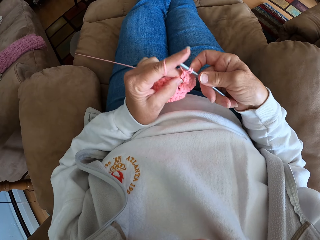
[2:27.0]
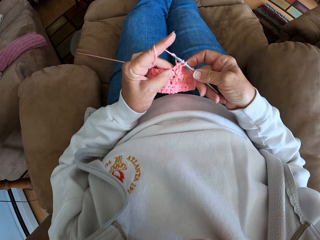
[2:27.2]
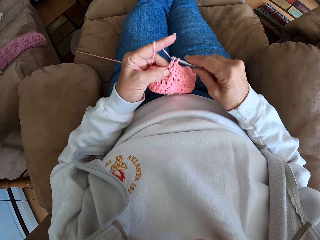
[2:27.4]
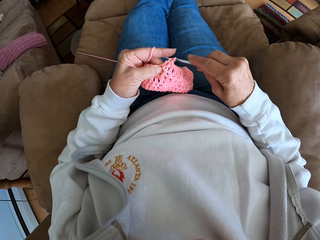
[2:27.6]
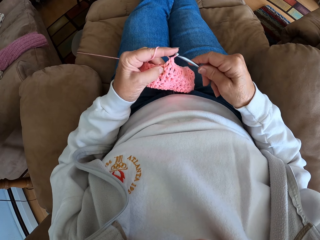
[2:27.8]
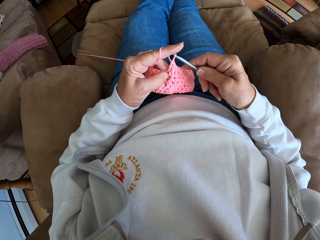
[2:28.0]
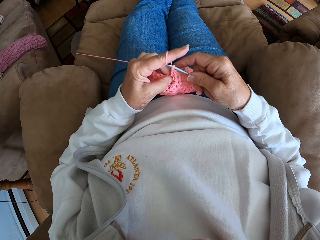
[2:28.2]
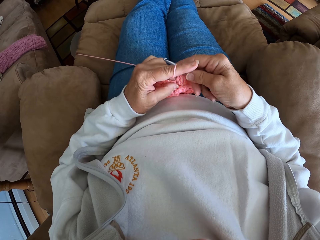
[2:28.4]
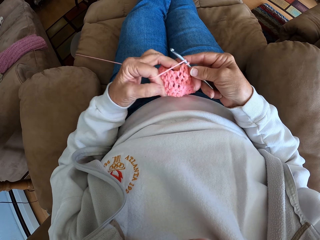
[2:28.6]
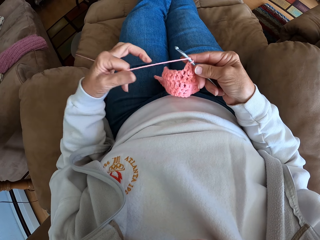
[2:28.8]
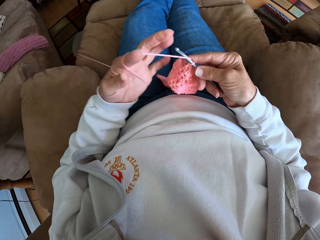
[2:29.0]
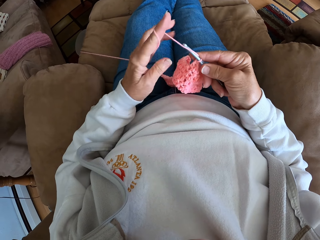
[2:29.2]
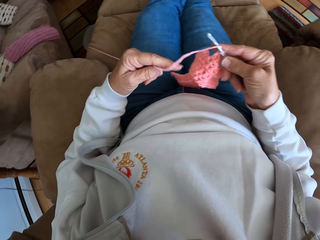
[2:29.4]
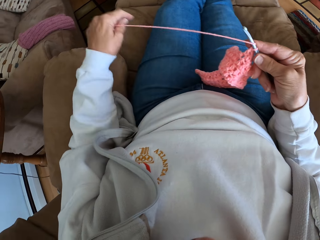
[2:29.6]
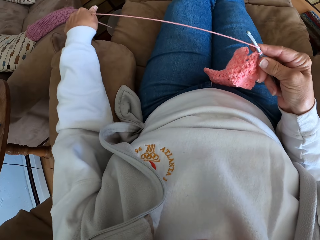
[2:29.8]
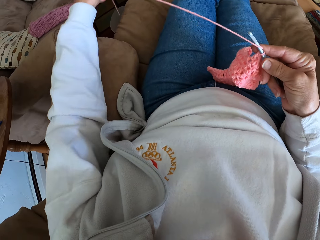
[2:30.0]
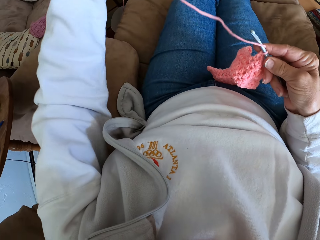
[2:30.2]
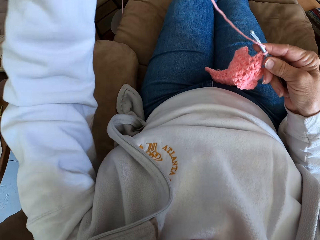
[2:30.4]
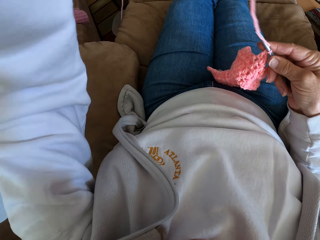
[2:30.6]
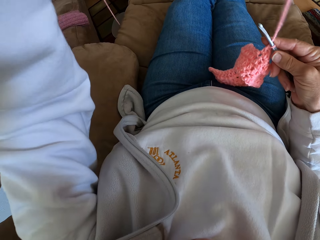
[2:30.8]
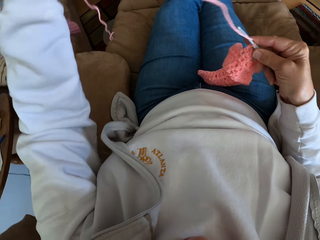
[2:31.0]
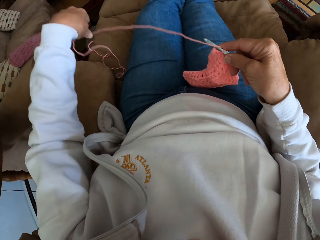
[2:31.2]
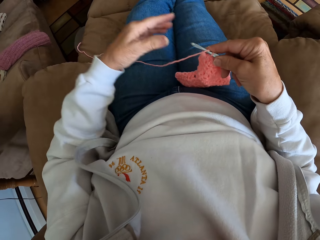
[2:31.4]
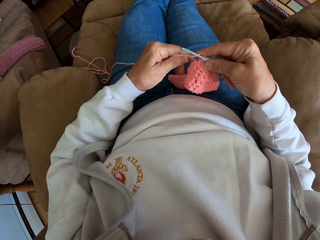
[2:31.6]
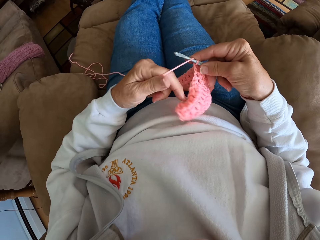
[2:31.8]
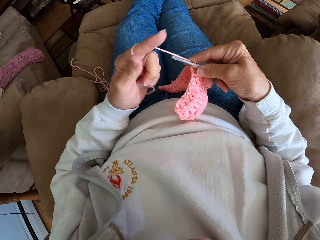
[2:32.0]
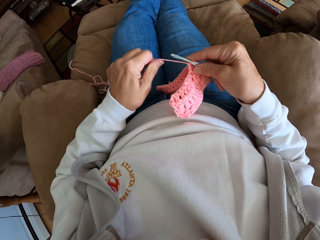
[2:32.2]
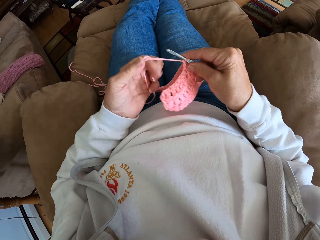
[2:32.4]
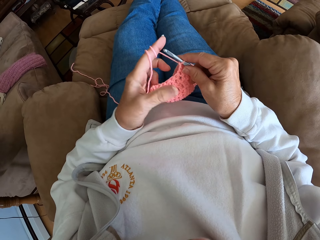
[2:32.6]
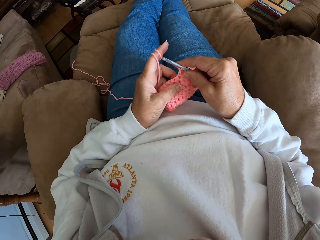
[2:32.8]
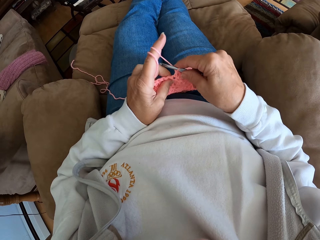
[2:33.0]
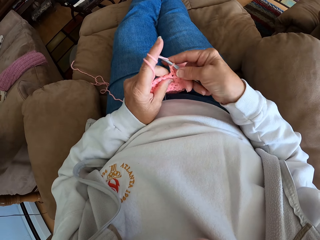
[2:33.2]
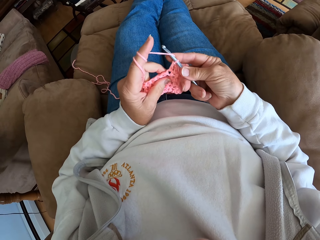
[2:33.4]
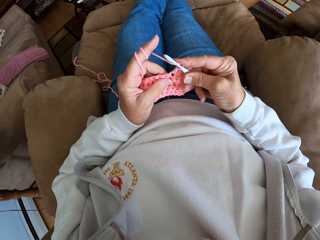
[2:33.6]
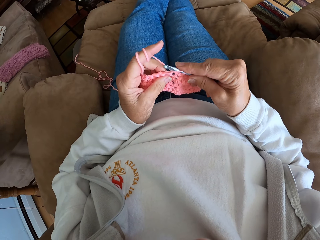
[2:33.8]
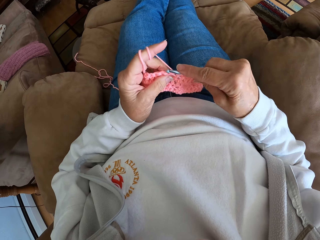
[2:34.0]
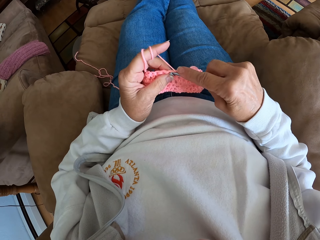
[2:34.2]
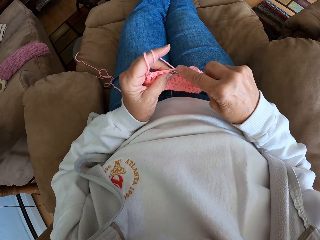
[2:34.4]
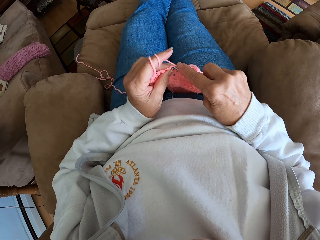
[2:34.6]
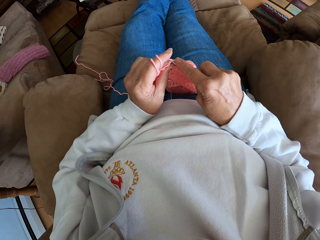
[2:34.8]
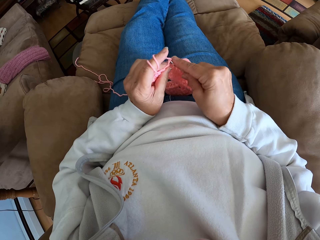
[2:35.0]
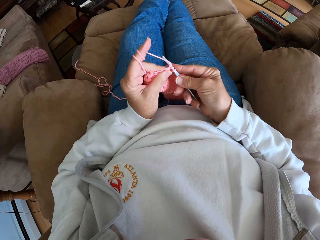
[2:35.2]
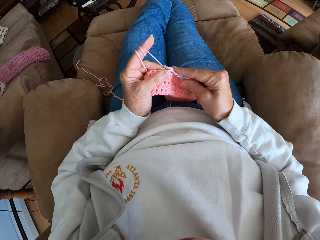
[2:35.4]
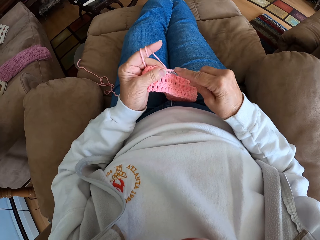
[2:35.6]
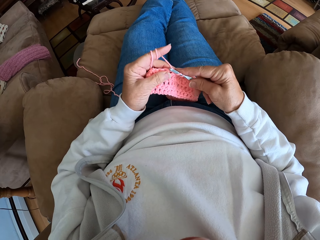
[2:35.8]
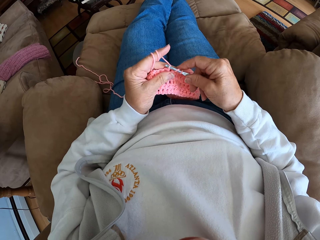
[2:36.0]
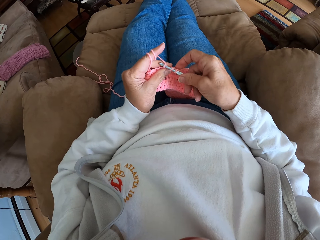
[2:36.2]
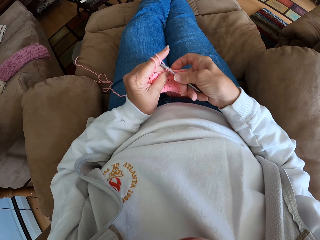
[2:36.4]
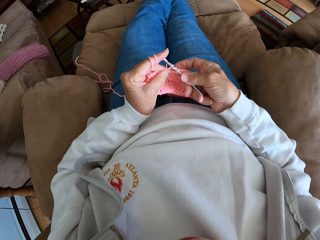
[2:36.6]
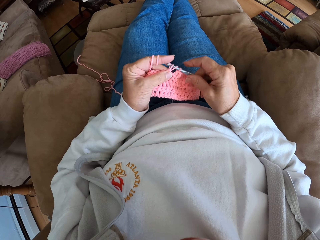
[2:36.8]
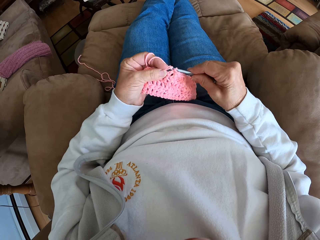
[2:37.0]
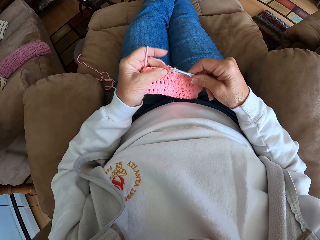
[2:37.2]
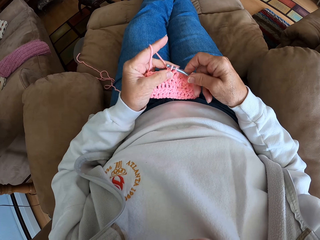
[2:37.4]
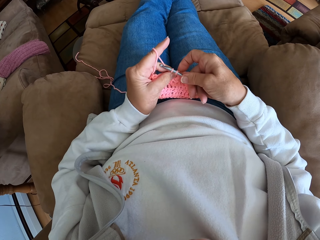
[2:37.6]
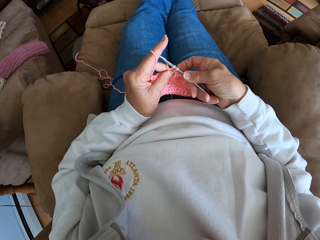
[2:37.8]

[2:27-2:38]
The camera wearer stretches the crochet wool in her left hand. She adjusts the yarn with her left hand. She crochets with the yarn.

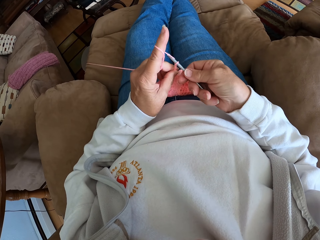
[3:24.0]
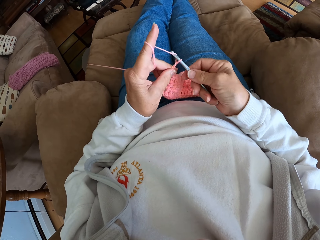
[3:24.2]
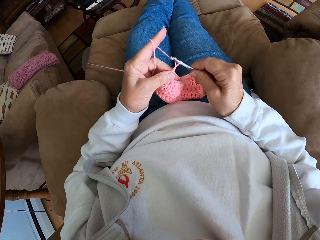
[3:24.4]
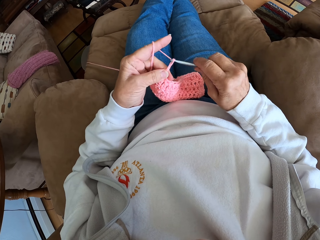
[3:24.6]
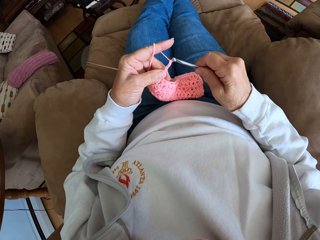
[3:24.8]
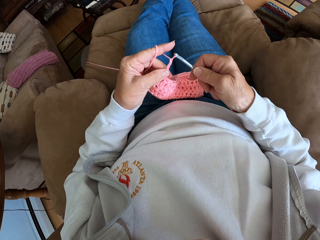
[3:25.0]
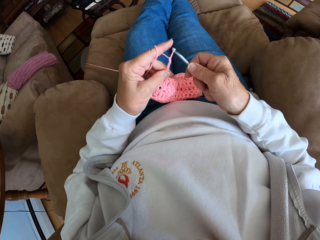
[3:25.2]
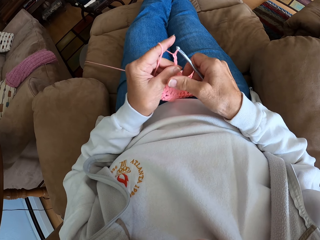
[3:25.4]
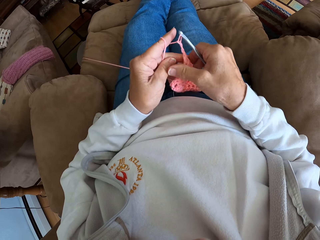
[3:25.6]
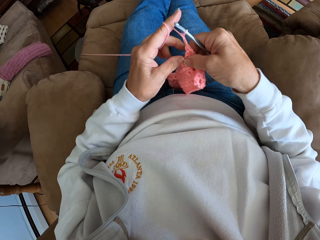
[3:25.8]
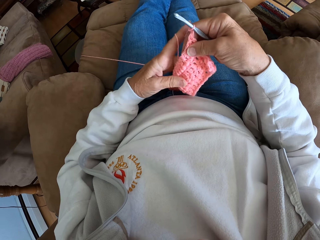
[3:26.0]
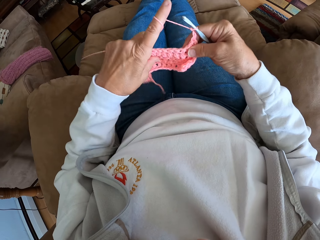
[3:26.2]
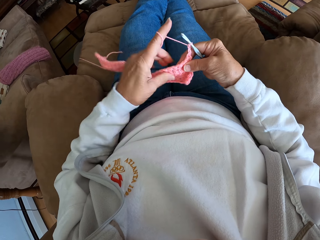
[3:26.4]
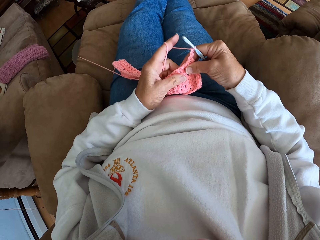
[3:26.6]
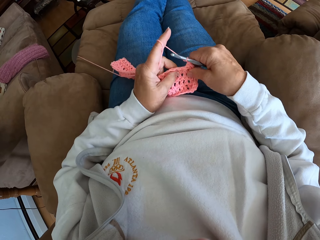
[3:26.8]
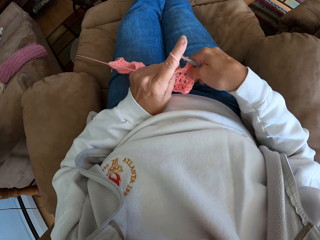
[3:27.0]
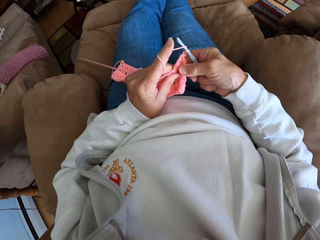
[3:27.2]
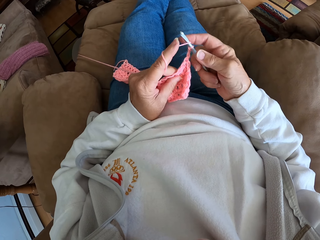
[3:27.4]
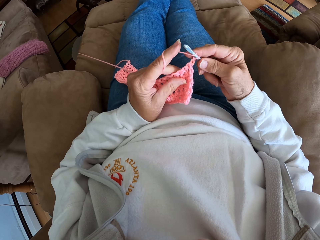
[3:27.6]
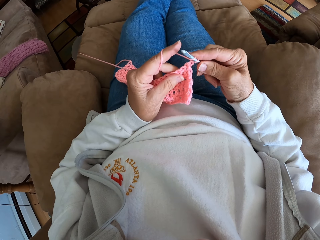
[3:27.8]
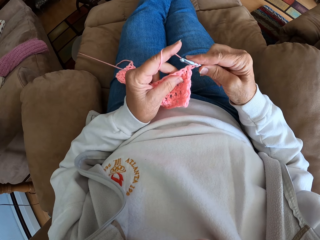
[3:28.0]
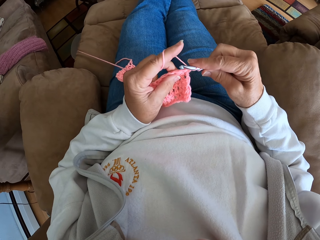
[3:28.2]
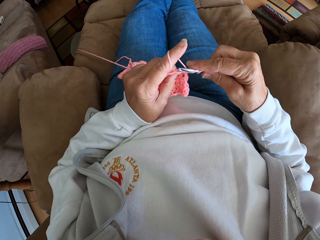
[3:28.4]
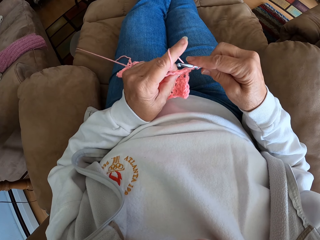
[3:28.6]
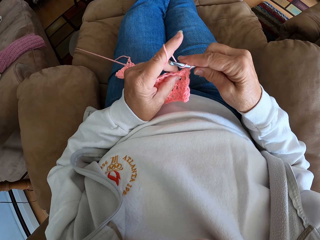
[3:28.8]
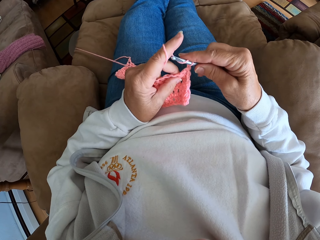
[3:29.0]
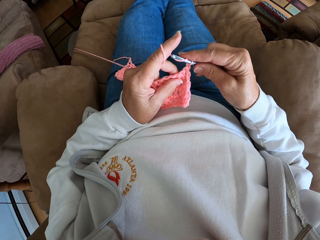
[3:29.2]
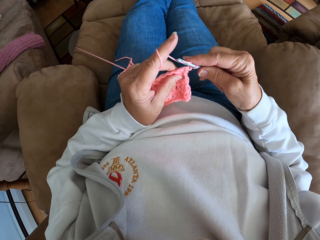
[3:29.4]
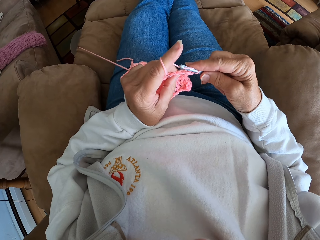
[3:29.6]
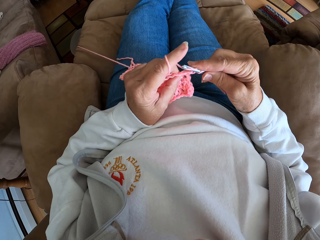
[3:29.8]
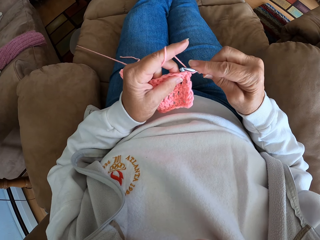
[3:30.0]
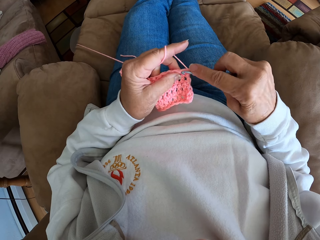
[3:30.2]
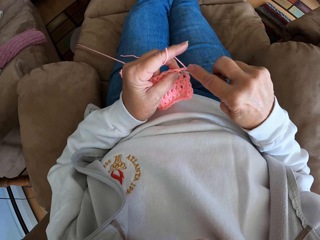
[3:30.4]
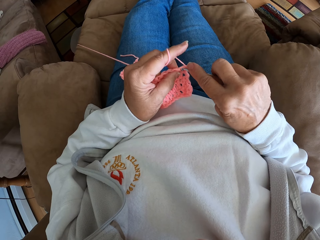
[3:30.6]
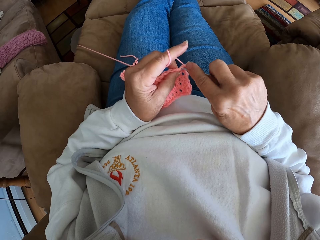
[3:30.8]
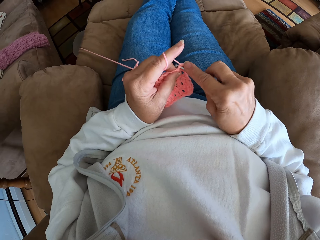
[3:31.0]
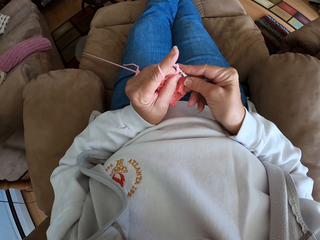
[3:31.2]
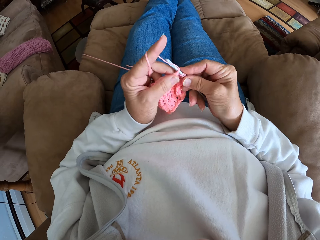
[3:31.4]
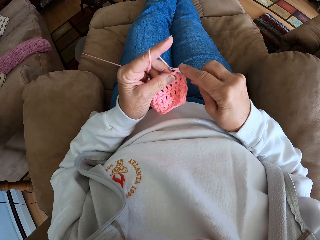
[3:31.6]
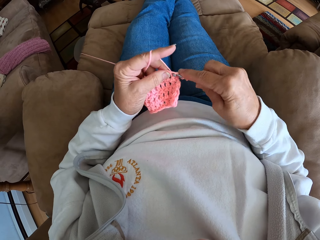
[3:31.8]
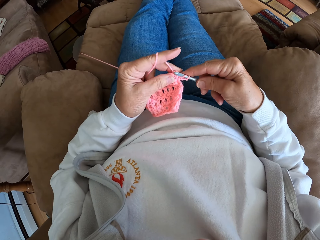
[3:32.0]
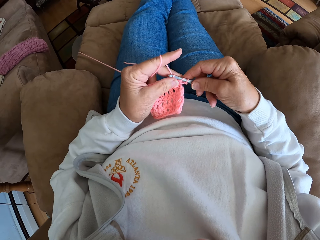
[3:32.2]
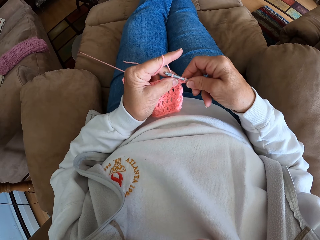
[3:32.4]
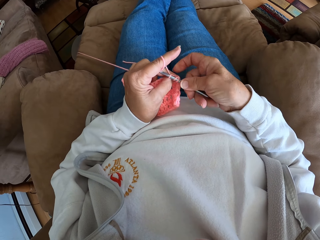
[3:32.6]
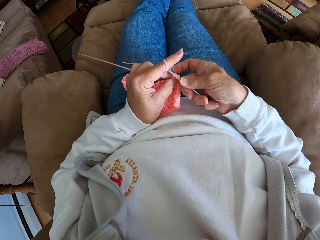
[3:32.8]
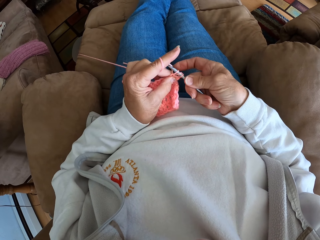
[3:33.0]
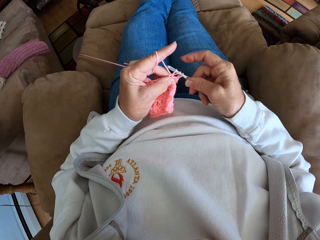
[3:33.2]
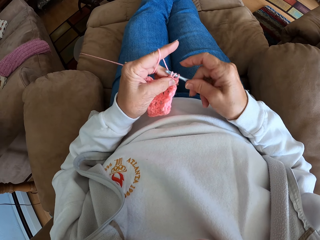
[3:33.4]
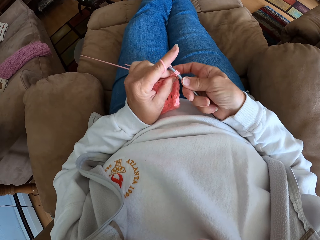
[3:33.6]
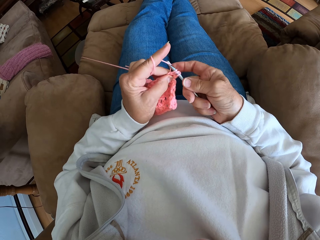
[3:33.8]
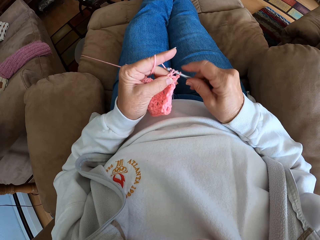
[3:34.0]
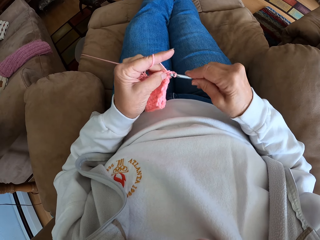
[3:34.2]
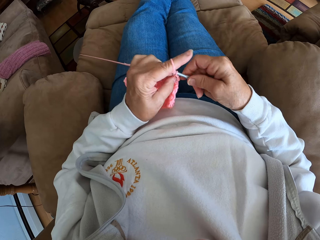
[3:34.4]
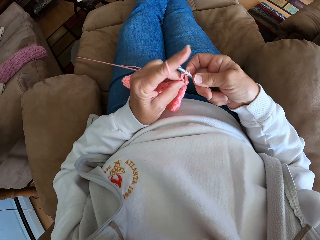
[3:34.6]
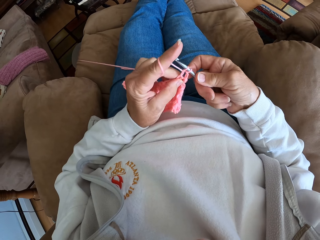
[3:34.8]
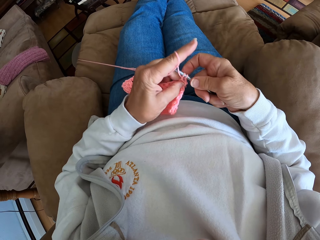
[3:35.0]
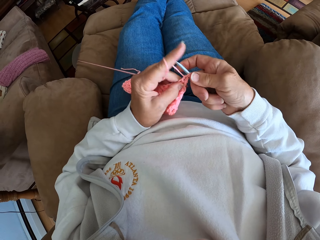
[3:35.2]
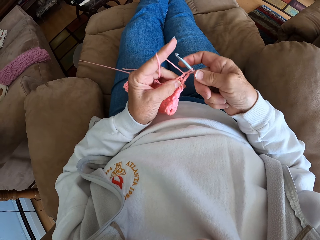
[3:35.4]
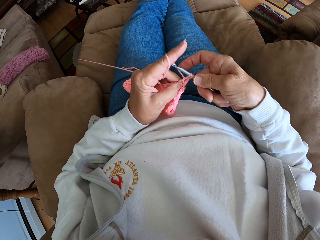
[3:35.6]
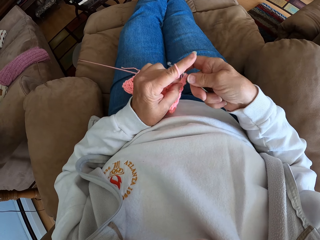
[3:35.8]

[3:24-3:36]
The camera wearer turns the pink crocheted fabric. They knit the cloth.
